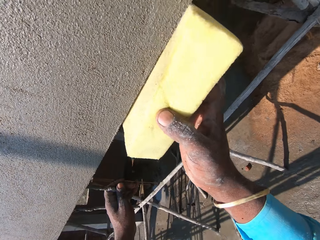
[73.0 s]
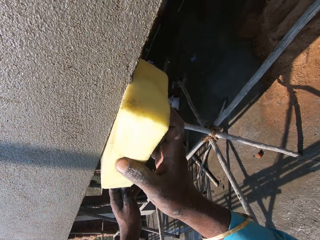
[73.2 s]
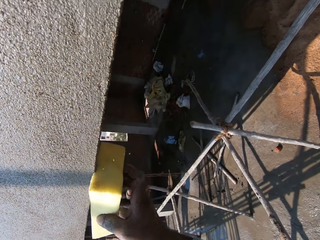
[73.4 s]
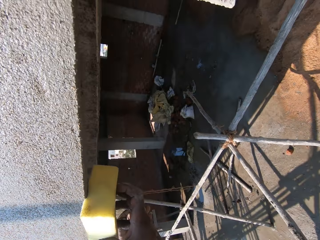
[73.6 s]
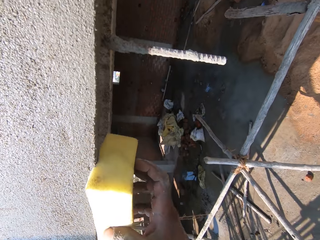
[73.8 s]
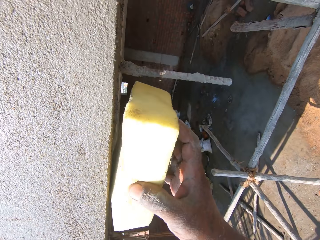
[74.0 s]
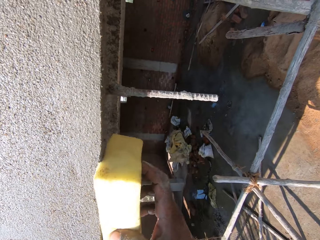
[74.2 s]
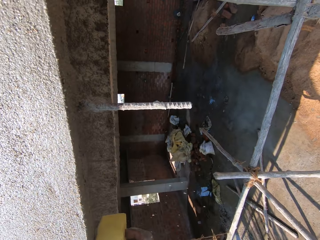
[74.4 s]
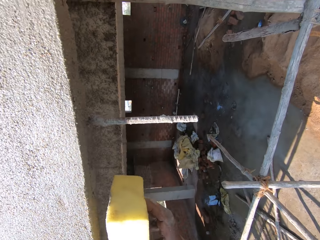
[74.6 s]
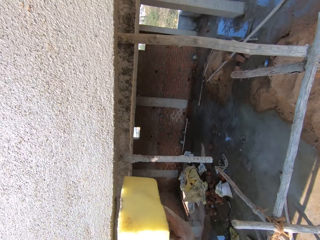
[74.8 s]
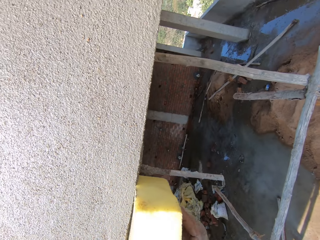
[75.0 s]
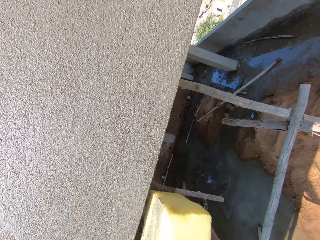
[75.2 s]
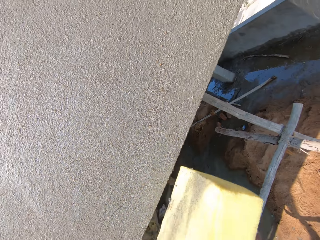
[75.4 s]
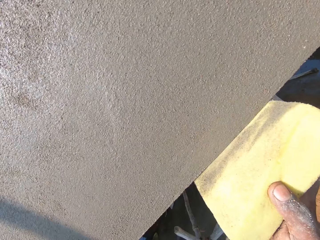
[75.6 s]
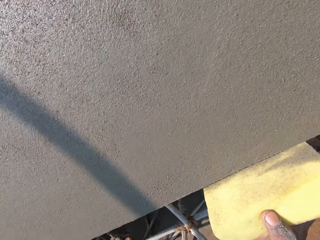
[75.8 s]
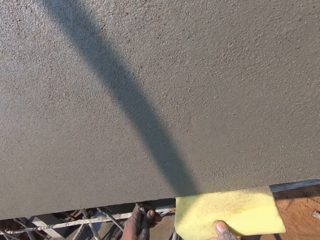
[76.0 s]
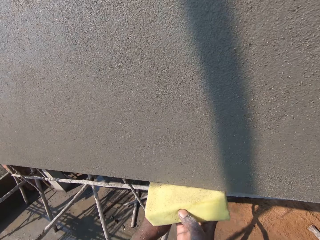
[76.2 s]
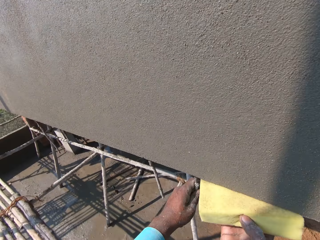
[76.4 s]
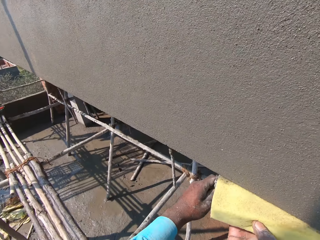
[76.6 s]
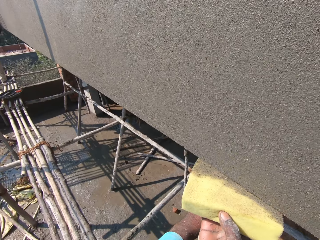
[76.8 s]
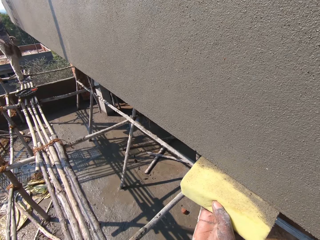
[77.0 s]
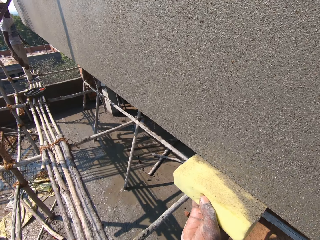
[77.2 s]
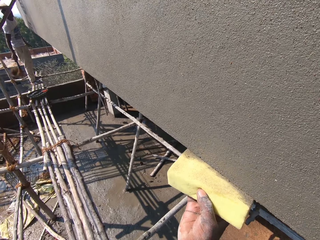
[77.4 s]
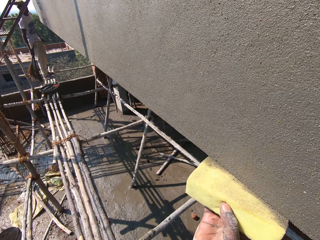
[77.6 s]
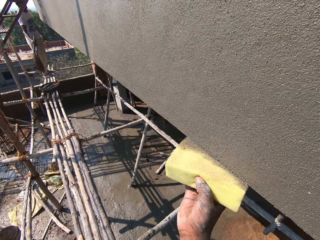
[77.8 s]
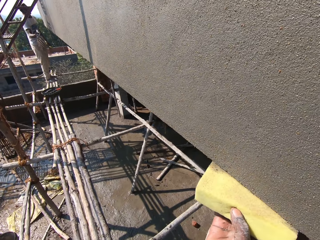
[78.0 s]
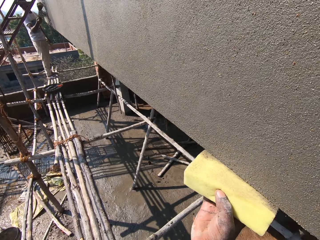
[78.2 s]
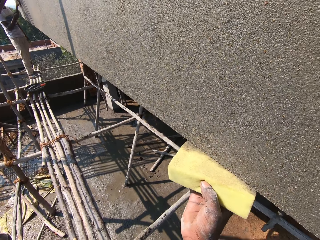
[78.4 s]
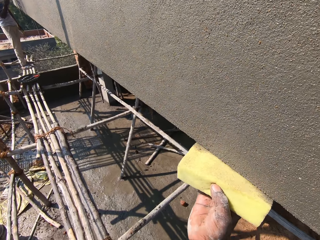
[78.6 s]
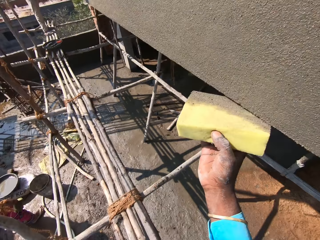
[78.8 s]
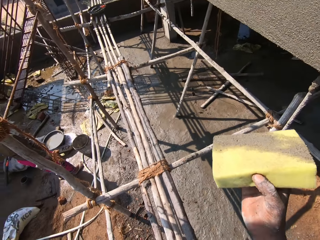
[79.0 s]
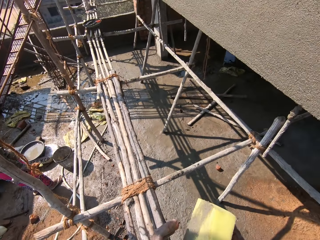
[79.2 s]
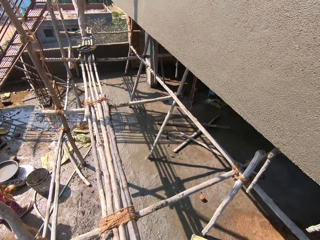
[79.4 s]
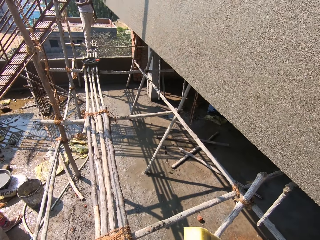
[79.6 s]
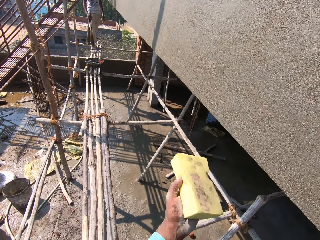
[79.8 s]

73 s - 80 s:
The camera wearer wipes the wall with a sponge. They smoothen the wall with the sponge.

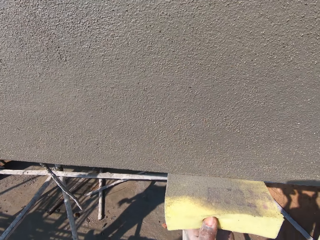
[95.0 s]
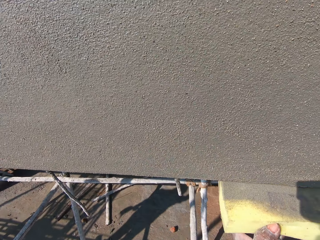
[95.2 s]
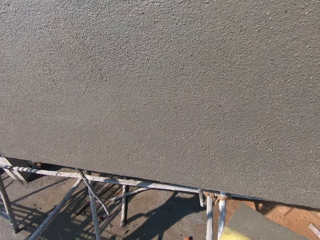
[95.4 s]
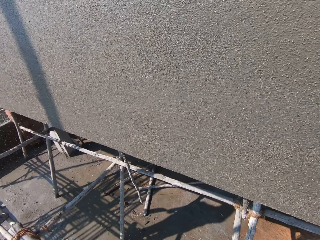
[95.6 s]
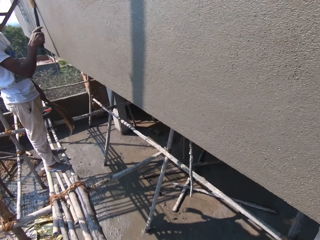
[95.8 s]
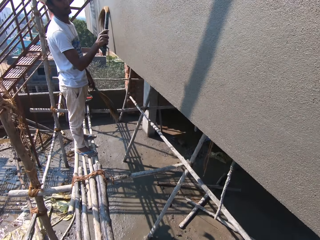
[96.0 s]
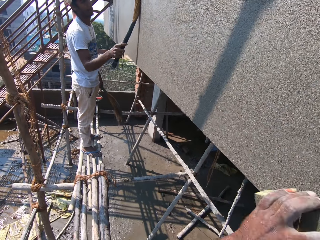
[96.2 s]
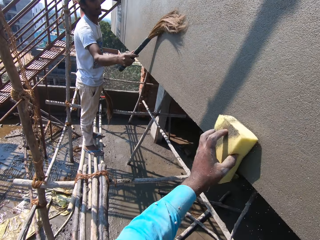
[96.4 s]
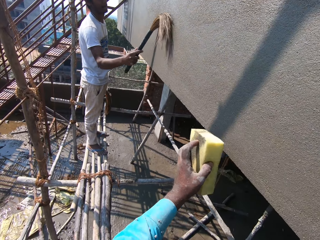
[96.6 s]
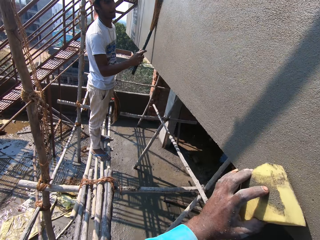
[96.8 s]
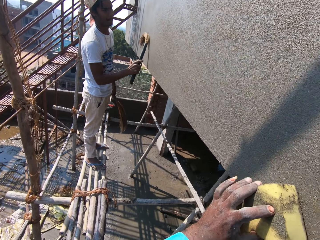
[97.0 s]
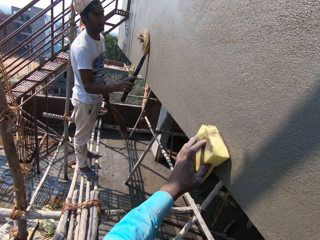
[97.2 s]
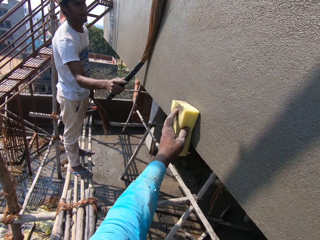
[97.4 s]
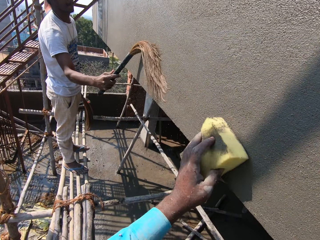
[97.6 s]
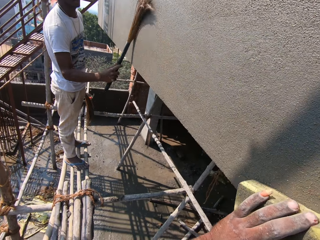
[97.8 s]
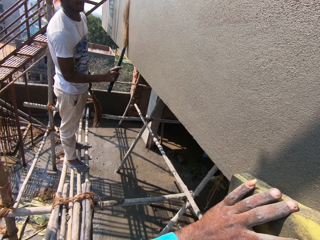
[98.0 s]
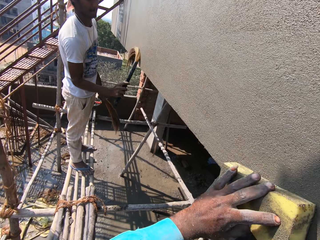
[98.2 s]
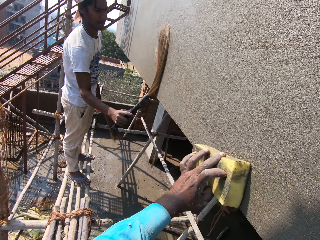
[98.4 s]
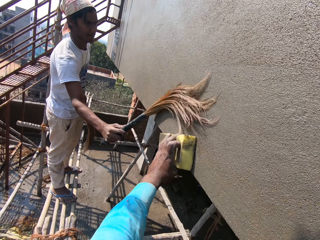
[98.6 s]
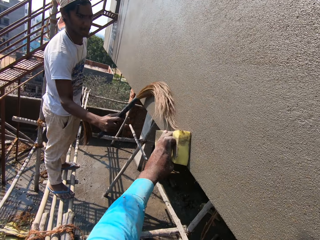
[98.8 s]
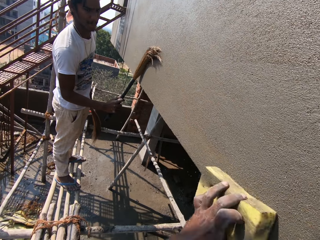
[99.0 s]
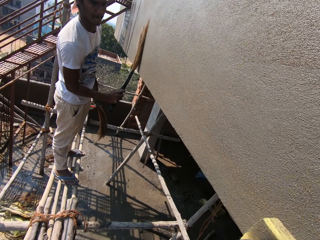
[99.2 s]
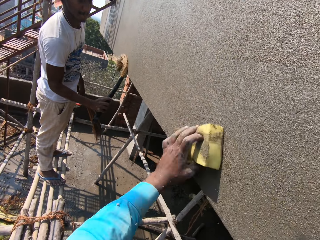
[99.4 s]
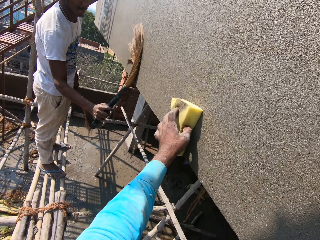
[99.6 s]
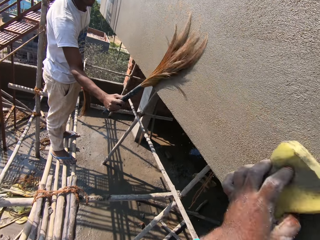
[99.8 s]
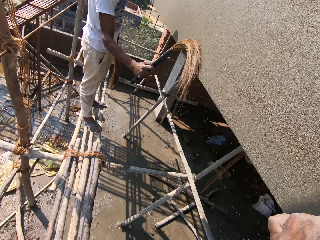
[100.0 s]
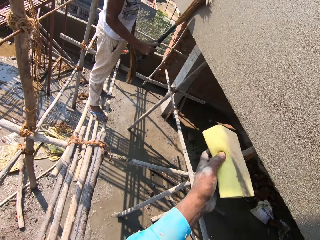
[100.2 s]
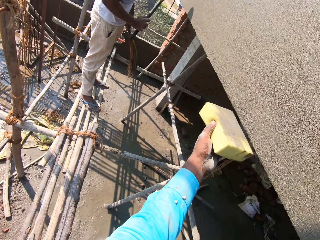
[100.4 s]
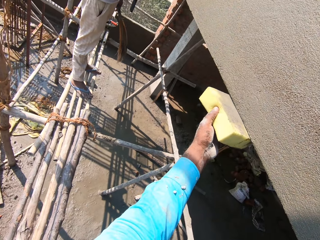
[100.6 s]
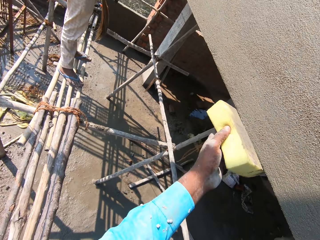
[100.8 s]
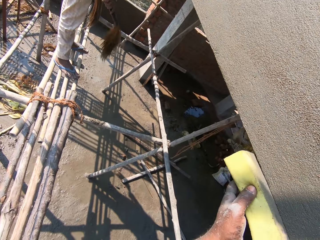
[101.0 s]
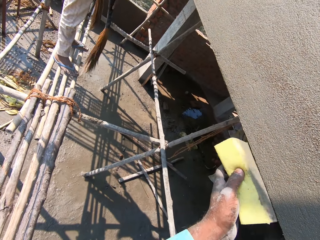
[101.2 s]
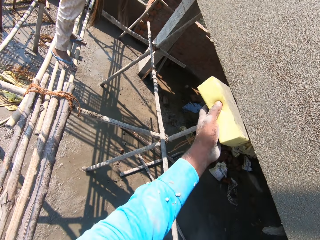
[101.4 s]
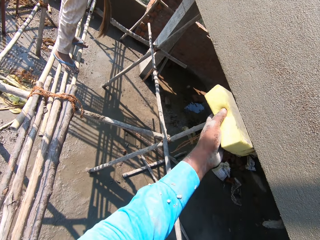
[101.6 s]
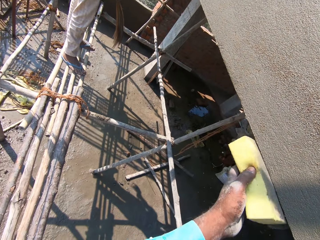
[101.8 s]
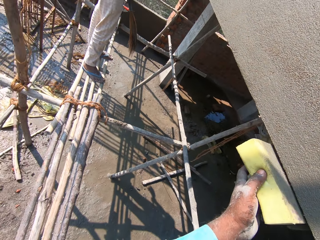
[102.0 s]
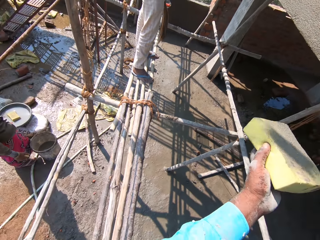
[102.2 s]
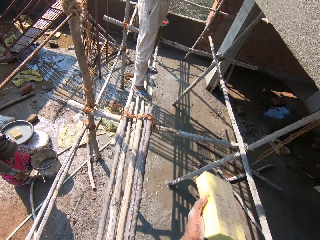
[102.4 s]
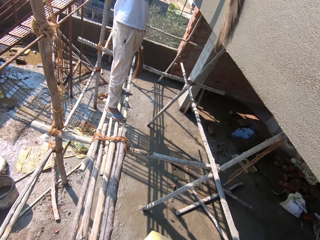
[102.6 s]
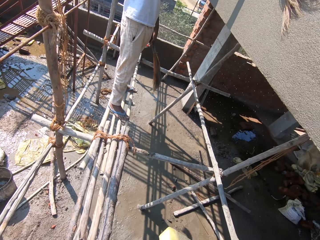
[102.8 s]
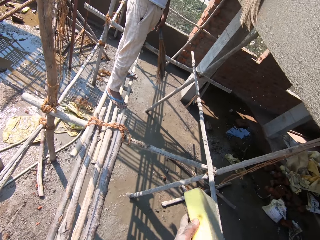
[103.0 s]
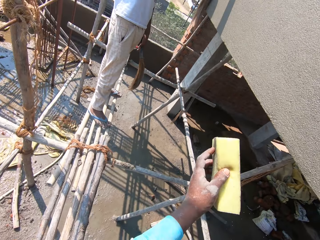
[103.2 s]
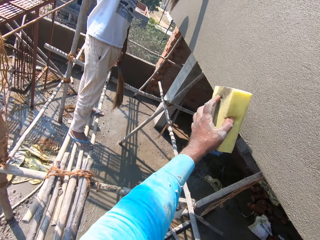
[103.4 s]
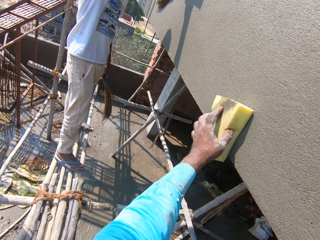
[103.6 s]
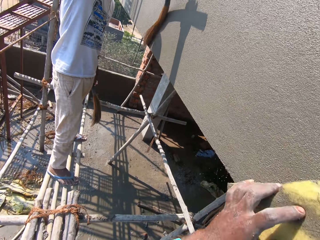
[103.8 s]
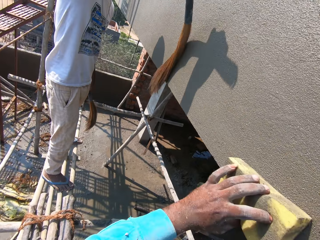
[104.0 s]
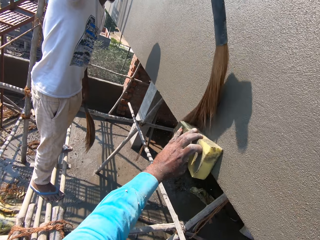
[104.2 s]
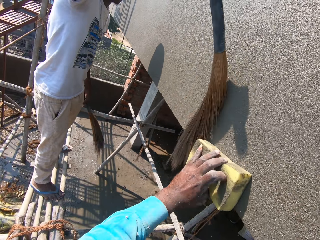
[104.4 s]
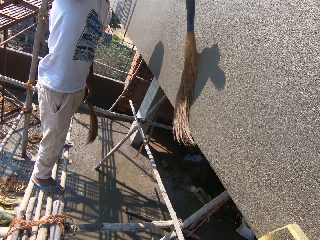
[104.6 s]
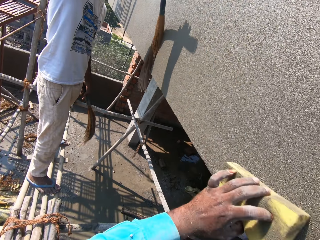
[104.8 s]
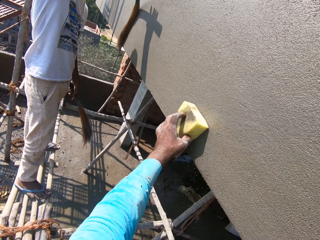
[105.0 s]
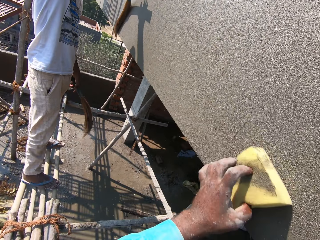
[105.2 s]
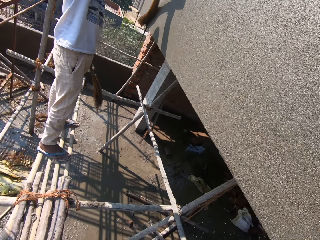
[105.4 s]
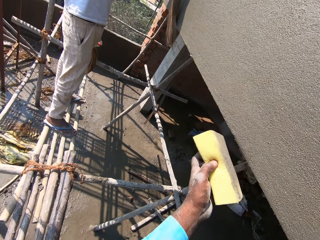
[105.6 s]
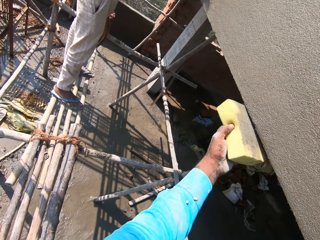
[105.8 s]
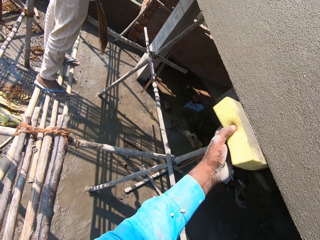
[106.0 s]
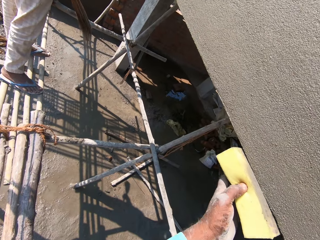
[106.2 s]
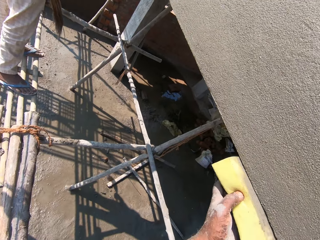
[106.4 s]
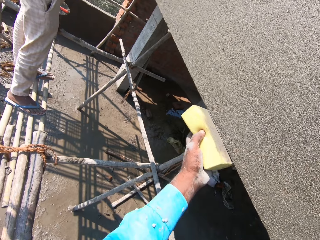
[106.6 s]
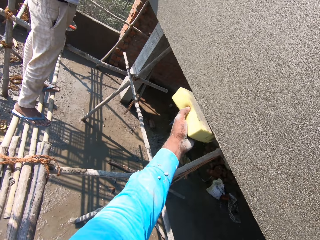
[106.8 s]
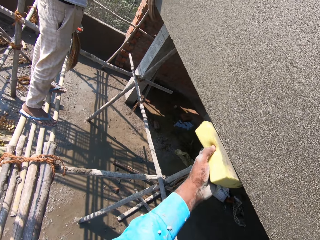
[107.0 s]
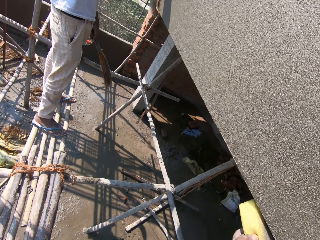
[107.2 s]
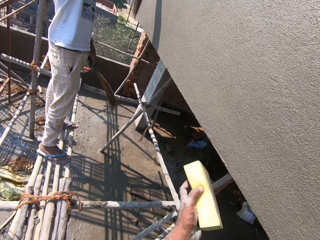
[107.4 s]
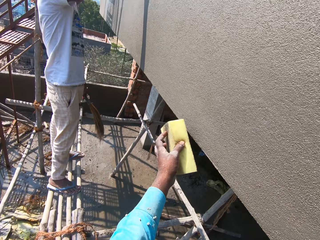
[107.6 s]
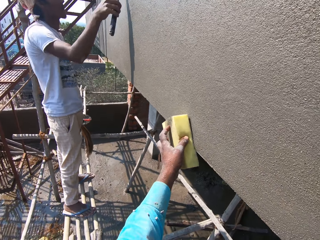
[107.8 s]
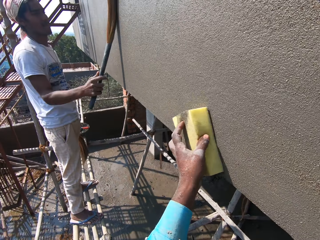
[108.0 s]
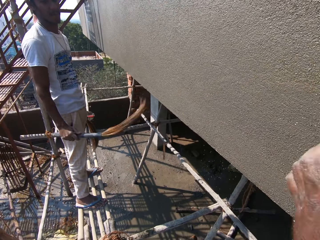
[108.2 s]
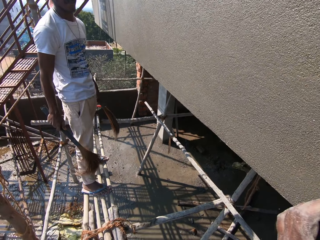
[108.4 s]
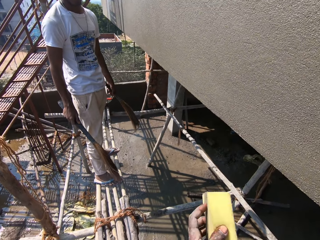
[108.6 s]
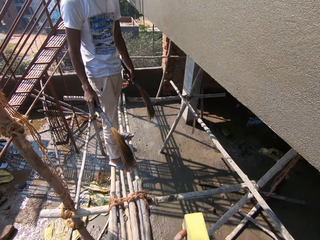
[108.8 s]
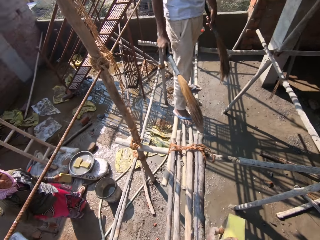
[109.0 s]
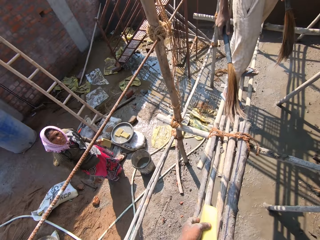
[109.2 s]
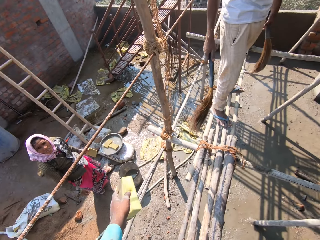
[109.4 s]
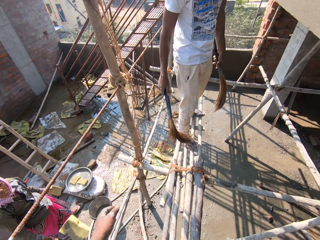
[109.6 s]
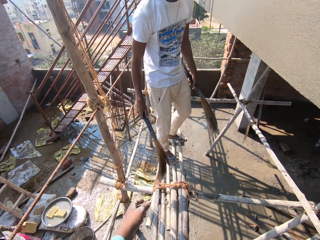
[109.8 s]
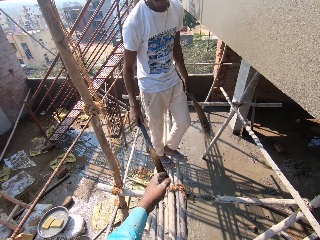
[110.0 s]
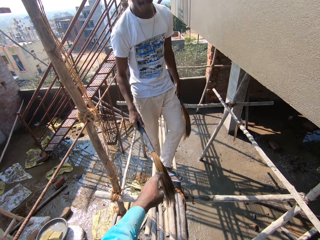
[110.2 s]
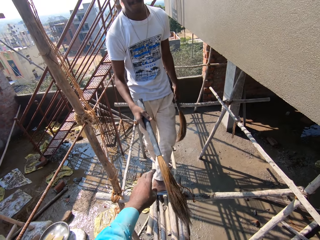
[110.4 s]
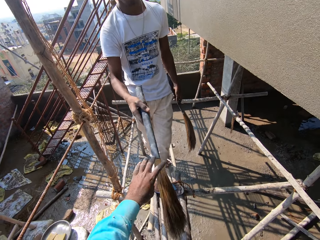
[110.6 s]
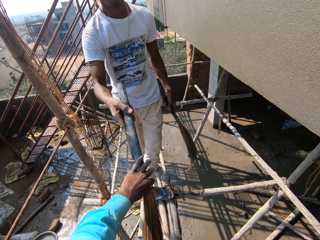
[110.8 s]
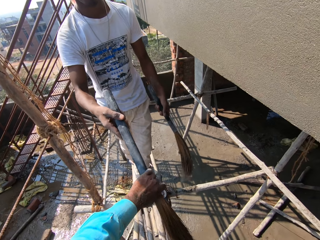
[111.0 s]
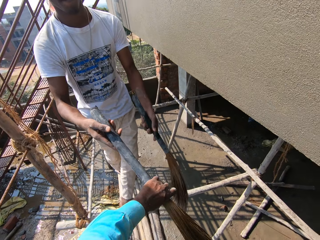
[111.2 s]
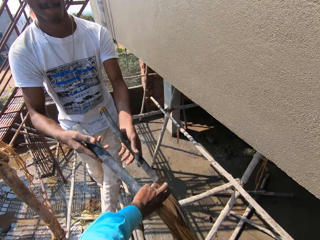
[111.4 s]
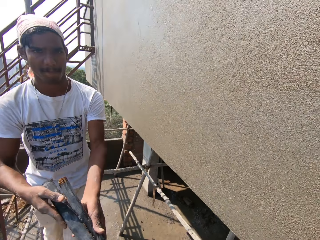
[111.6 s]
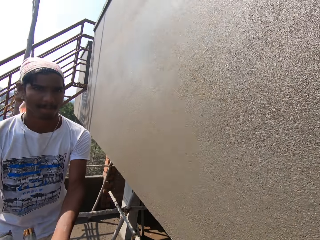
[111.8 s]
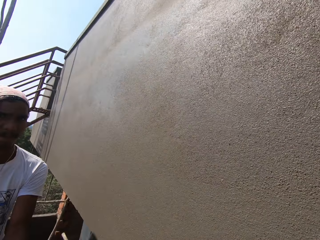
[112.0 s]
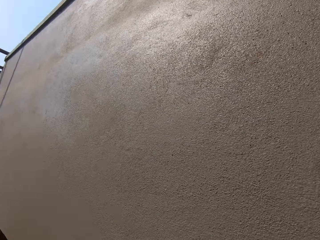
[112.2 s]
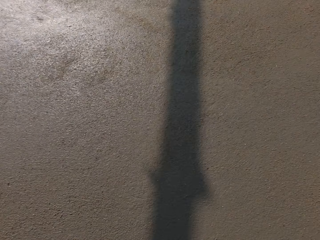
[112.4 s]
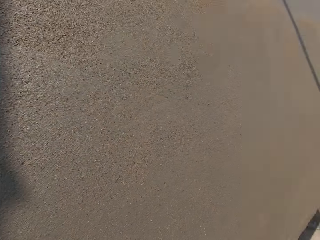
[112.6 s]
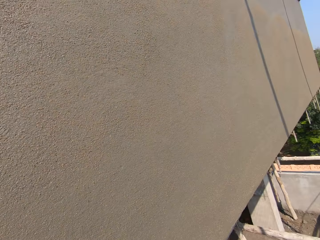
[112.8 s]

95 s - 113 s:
A man wipes the wall with a broom. The camera wearer wipes the wall with a sponge. The man wipes the wall with the broom. The camera wearer throws the sponge on the ground. The man gives the broom to the camera wearer. The camera wearer takes the broom from the man.
